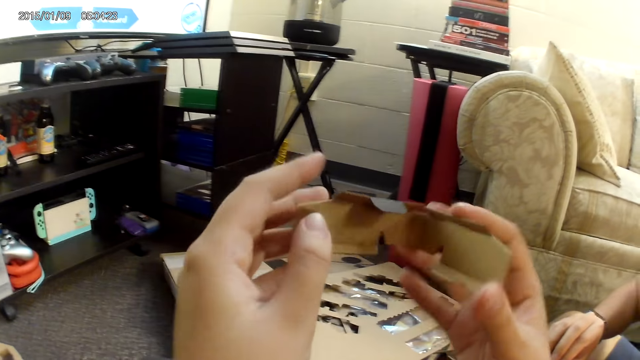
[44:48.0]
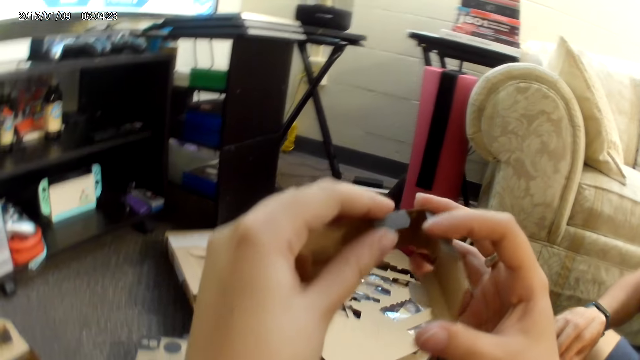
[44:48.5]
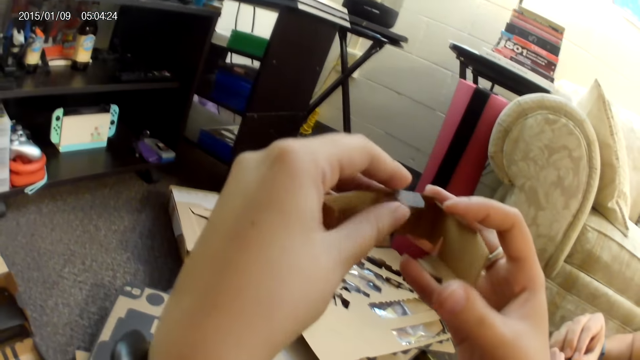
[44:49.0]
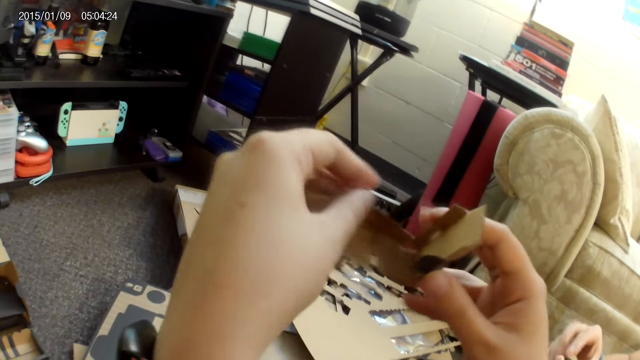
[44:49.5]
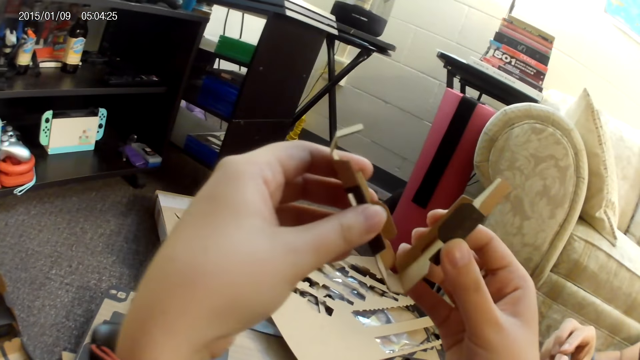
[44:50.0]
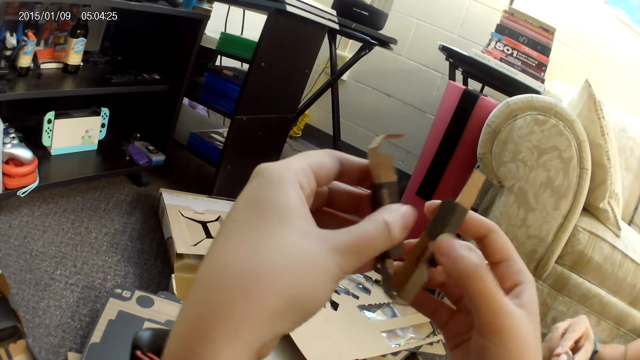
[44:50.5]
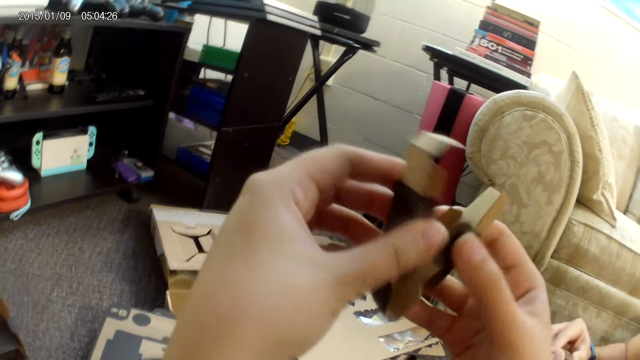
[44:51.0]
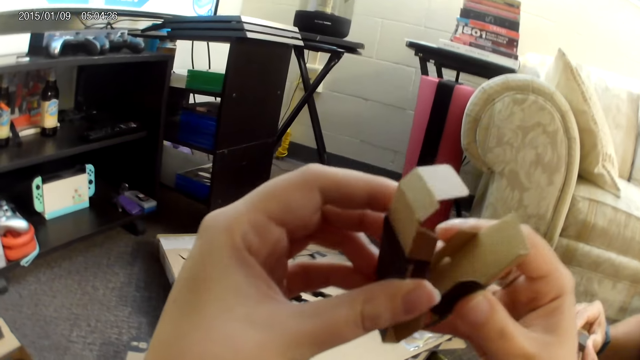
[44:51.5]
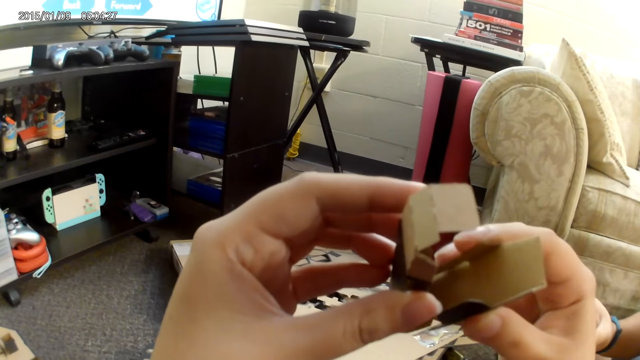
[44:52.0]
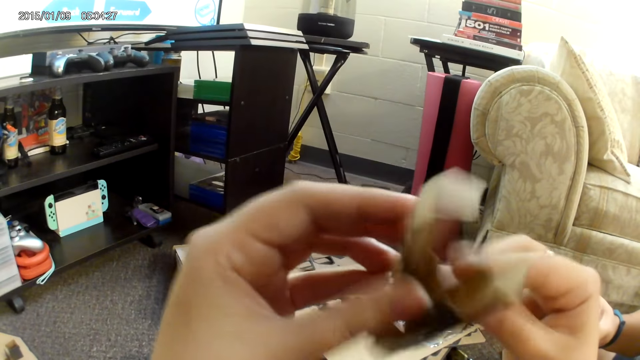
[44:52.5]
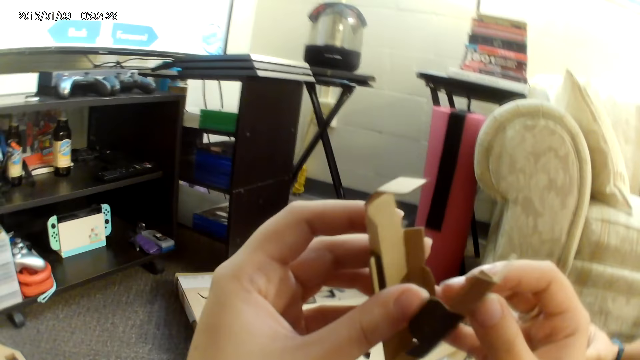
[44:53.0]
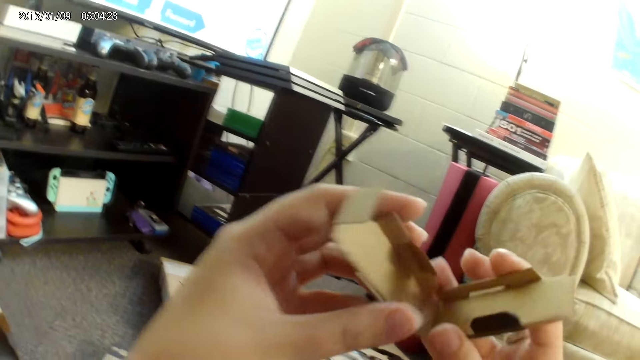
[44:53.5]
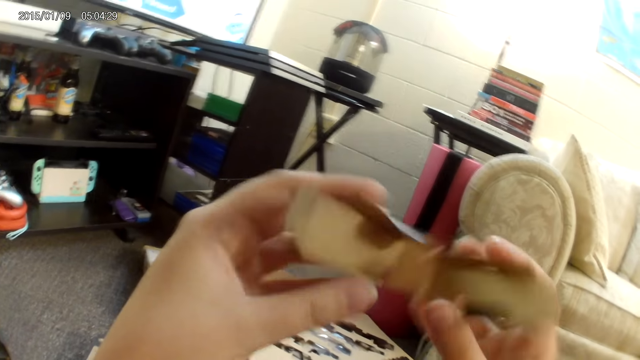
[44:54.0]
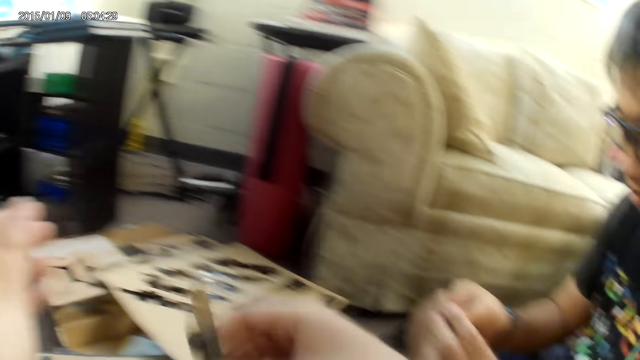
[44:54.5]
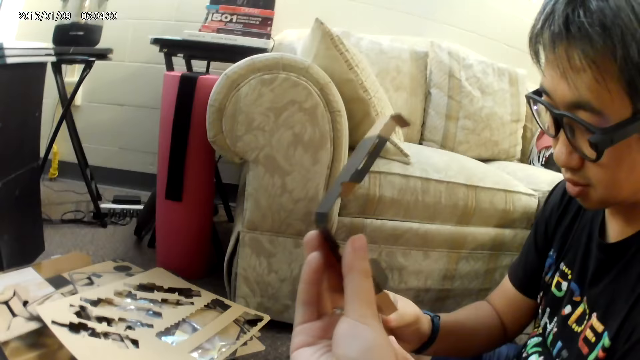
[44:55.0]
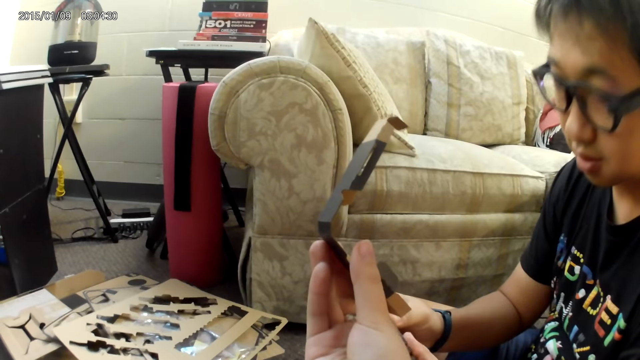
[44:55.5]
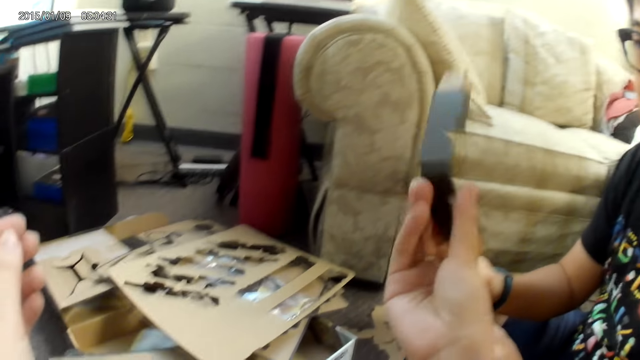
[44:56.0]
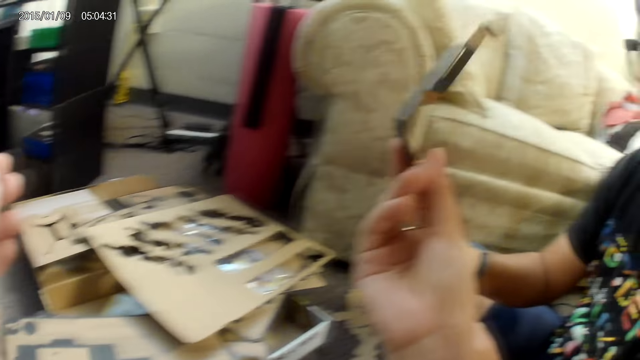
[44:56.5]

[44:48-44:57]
The camera wearer bends the box.

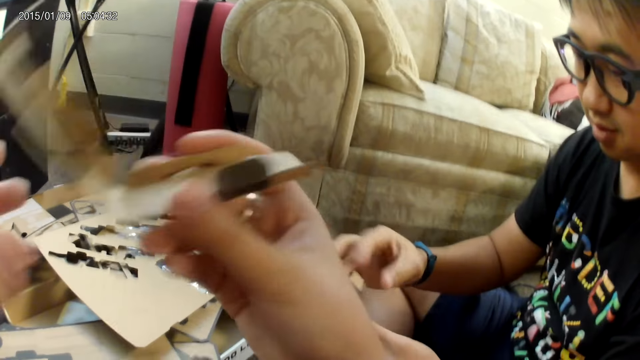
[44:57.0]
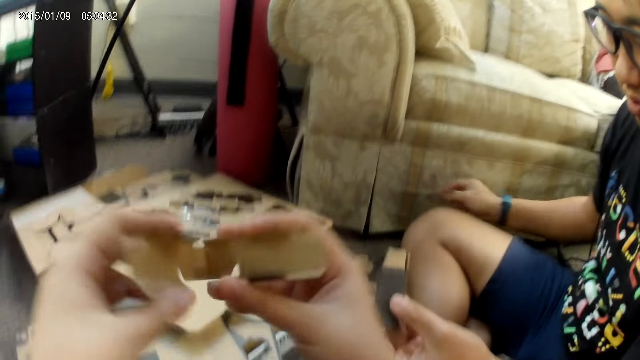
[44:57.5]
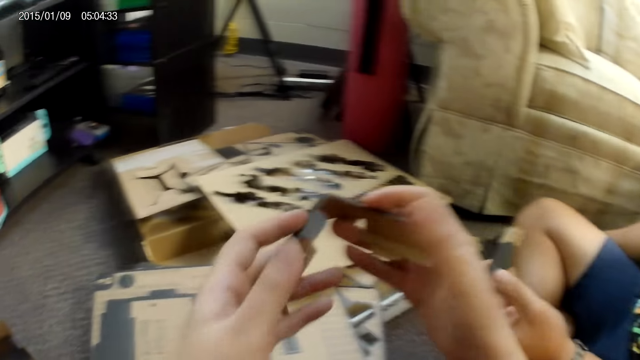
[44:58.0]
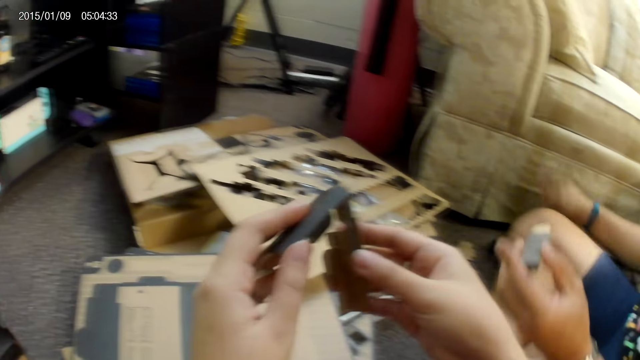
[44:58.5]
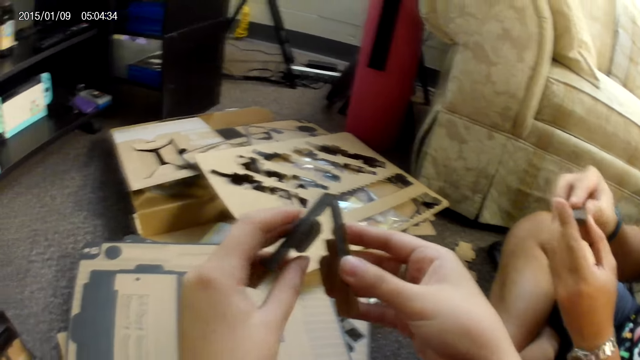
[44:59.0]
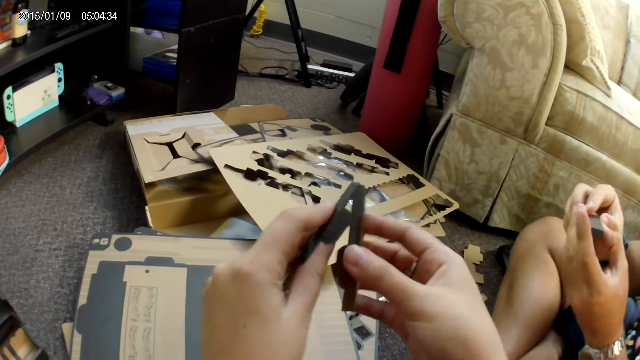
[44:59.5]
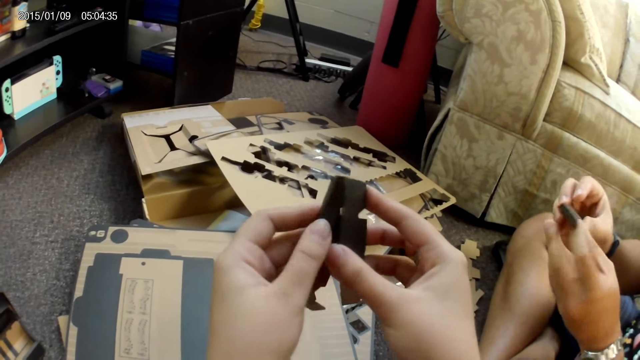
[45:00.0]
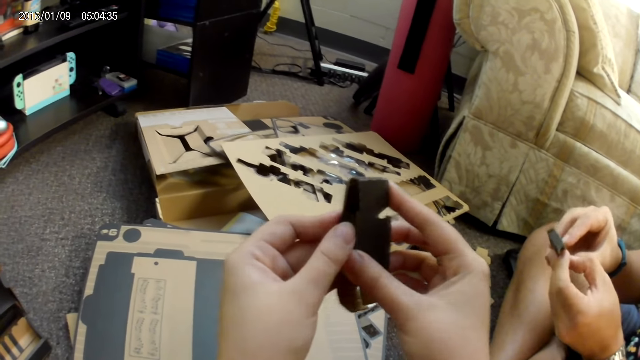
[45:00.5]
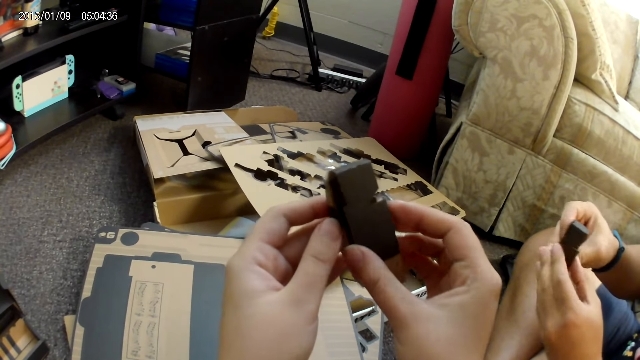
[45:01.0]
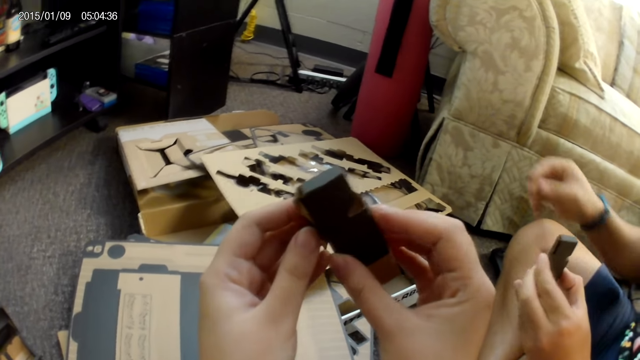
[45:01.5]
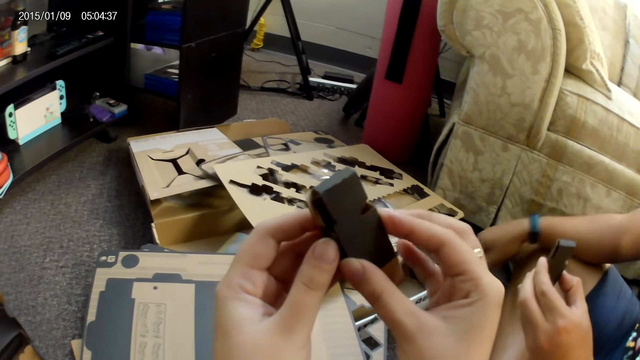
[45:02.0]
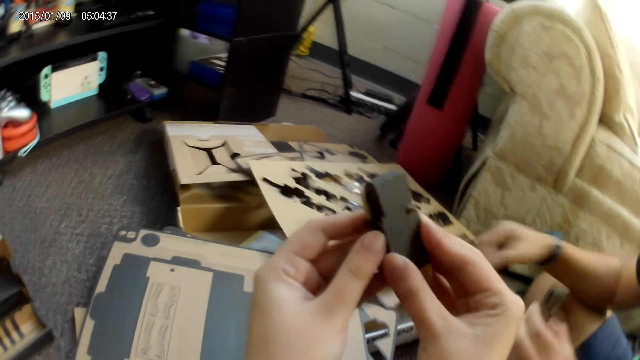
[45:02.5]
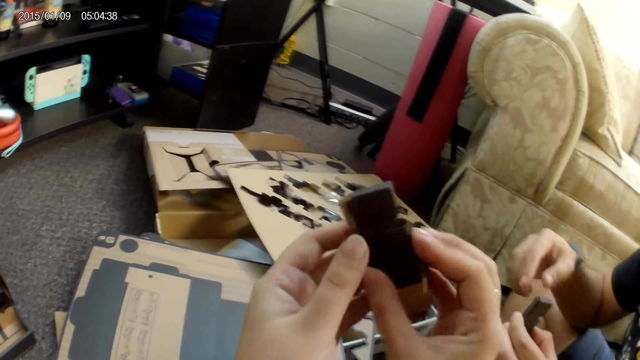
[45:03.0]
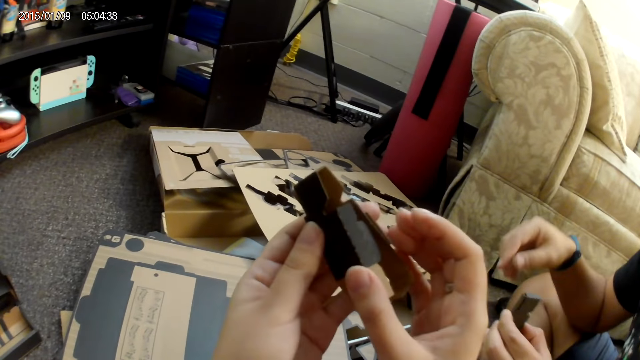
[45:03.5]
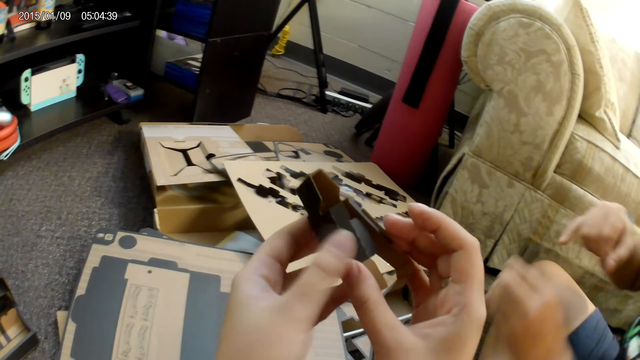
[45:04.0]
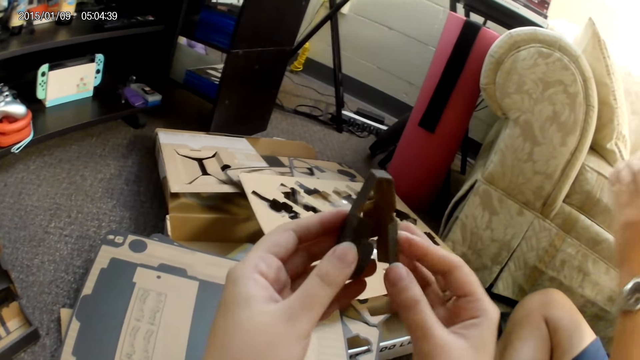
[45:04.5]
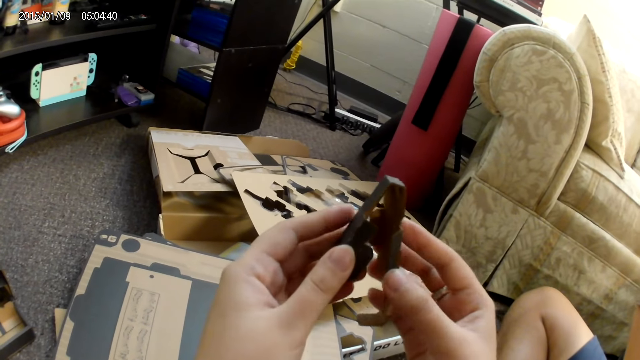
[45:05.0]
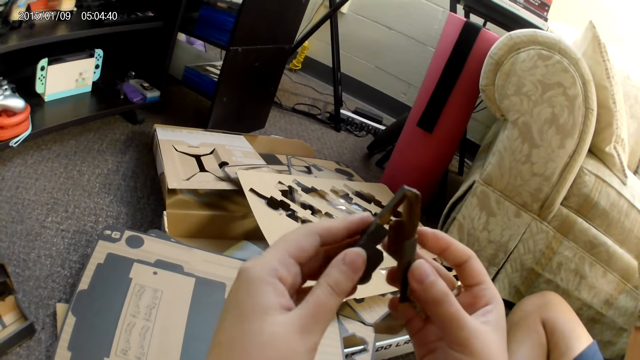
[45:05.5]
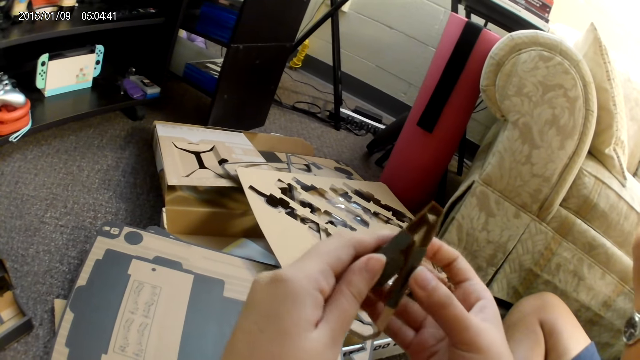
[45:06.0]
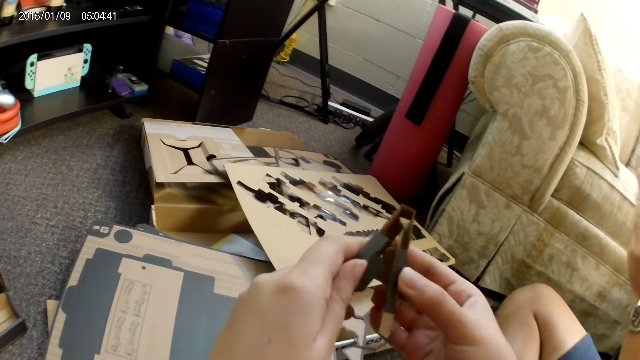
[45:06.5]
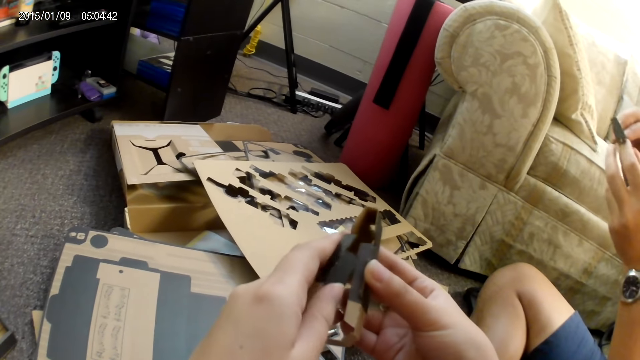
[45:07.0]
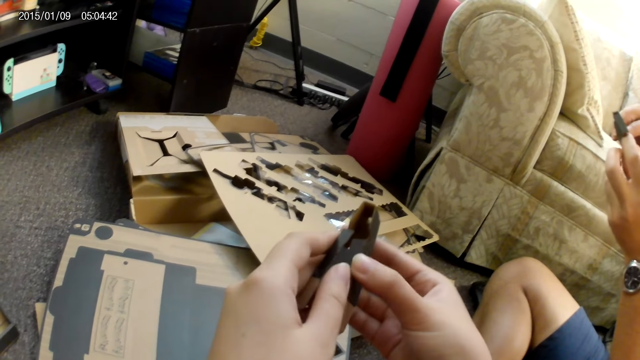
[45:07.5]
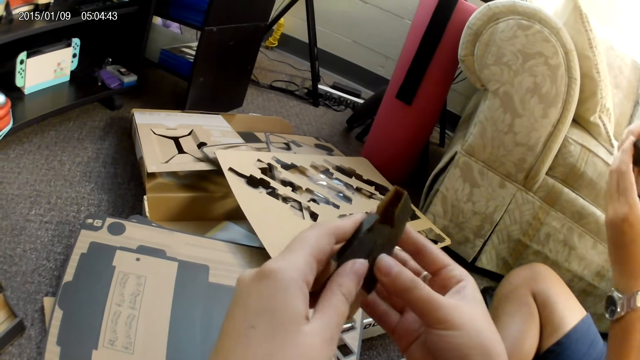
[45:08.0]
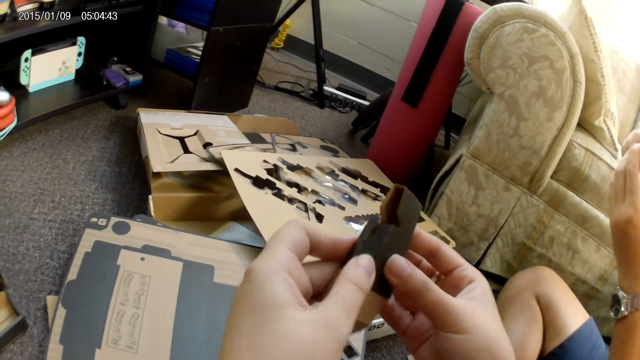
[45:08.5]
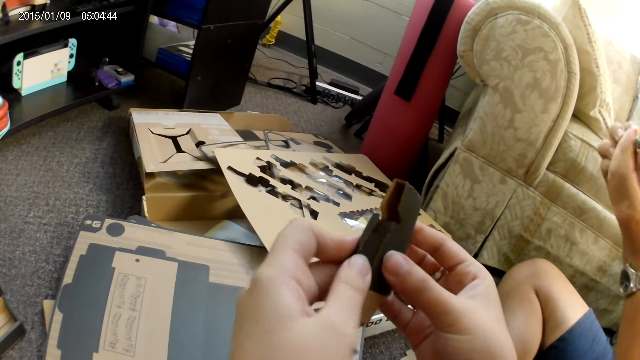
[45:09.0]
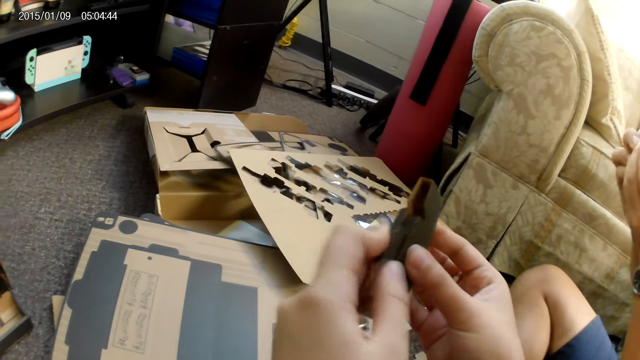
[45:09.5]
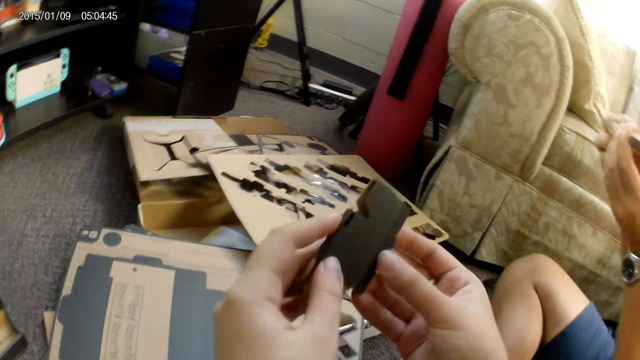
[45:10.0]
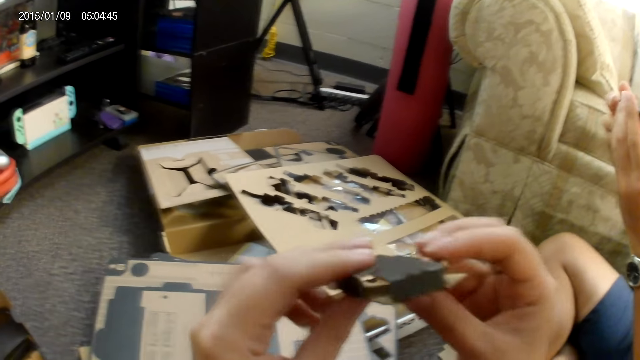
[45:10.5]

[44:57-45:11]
The camera wearer holds the cardboard with both hands. They converse with a man. They adjust the cardboard with both hands. The man holds the cardboard with both hands. The man adjusts the cardboard with both hands. The man touches the cardboard on the ground with his right hand. The man adjusts the cardboard with both hands. The camera wearer looks at the box.
